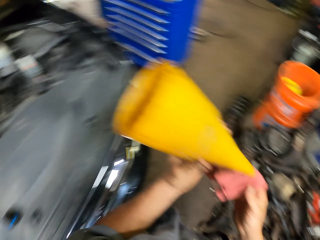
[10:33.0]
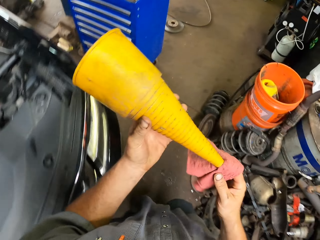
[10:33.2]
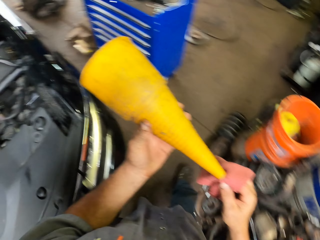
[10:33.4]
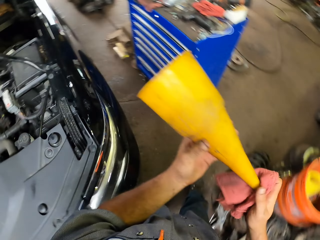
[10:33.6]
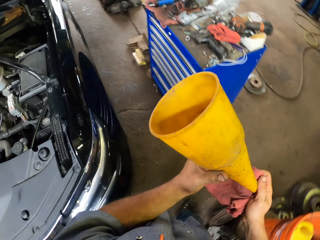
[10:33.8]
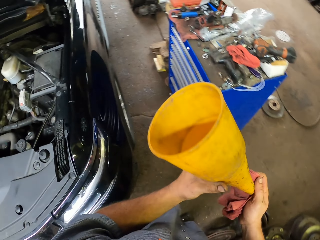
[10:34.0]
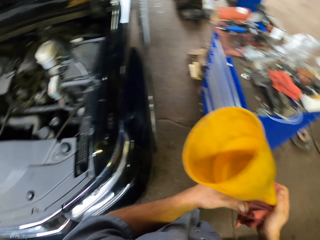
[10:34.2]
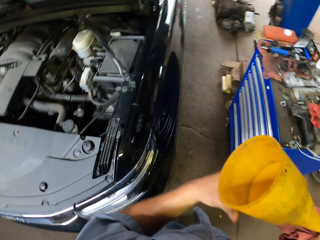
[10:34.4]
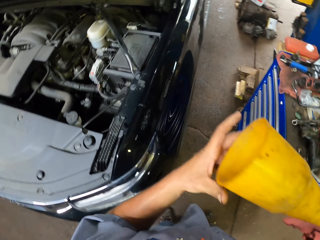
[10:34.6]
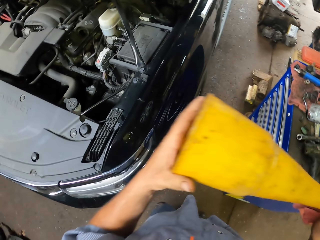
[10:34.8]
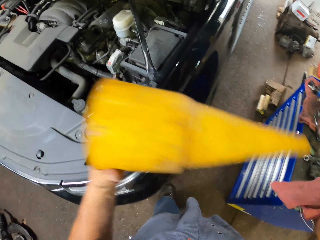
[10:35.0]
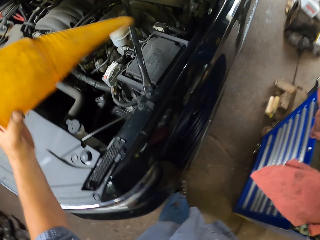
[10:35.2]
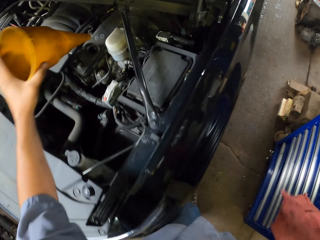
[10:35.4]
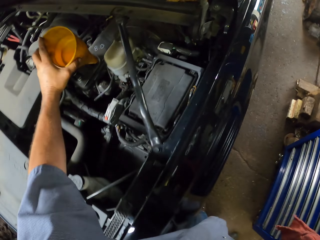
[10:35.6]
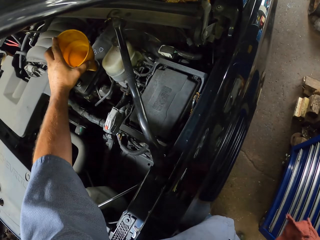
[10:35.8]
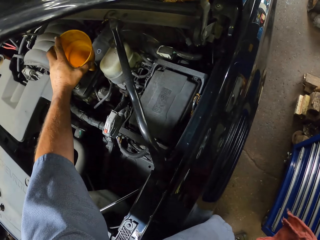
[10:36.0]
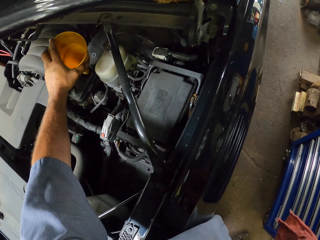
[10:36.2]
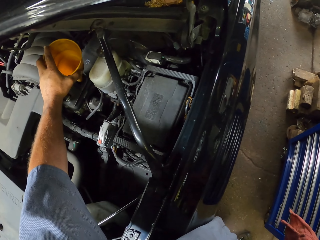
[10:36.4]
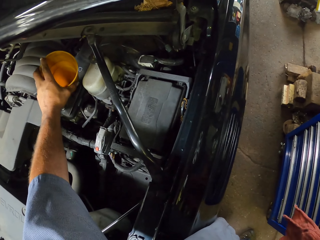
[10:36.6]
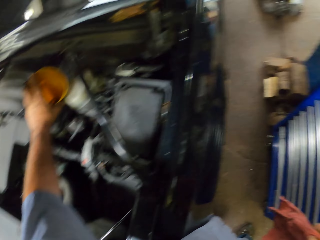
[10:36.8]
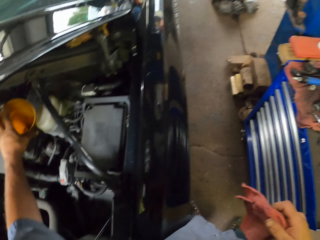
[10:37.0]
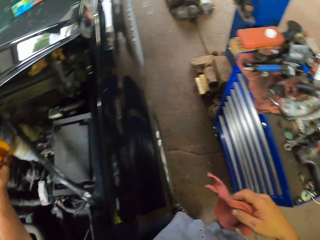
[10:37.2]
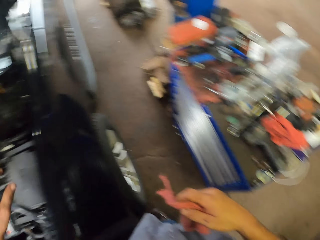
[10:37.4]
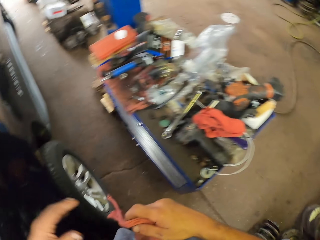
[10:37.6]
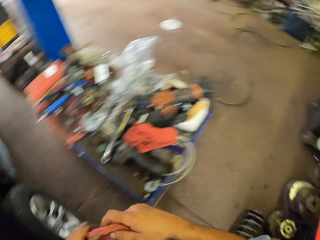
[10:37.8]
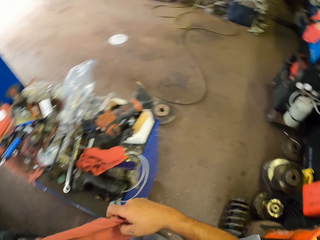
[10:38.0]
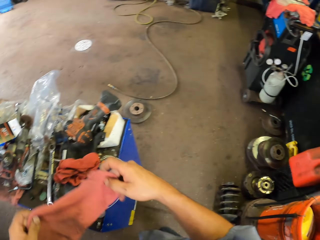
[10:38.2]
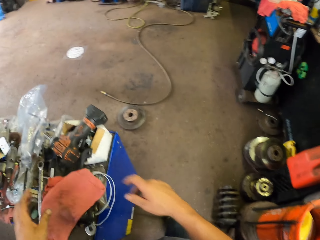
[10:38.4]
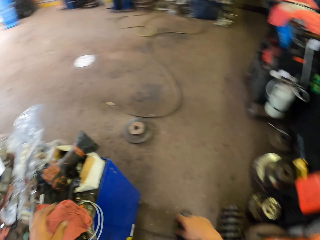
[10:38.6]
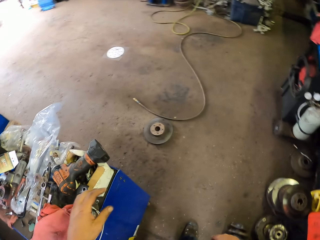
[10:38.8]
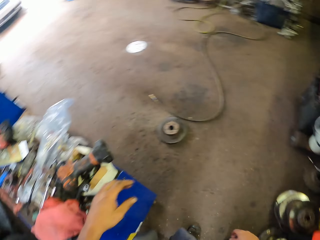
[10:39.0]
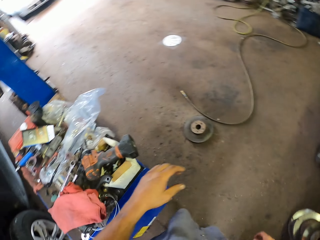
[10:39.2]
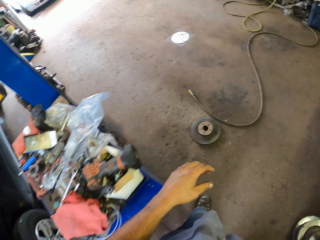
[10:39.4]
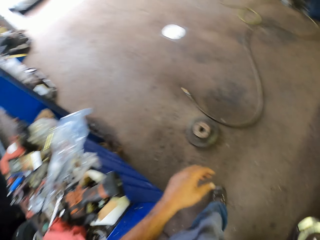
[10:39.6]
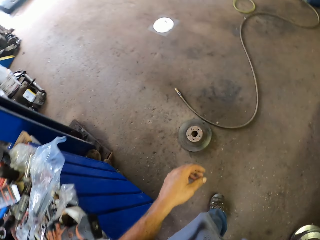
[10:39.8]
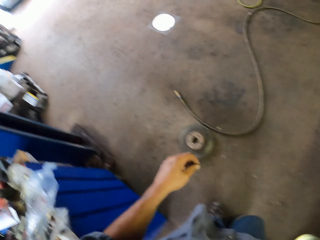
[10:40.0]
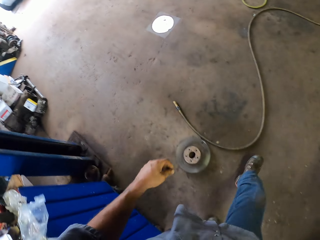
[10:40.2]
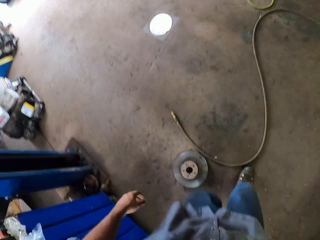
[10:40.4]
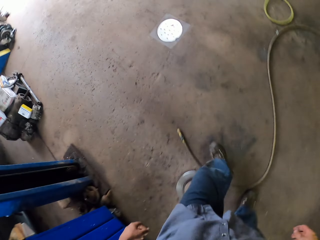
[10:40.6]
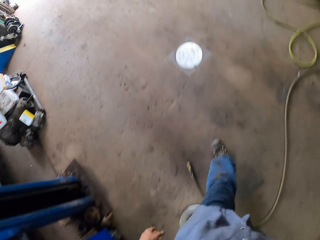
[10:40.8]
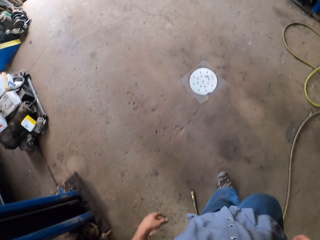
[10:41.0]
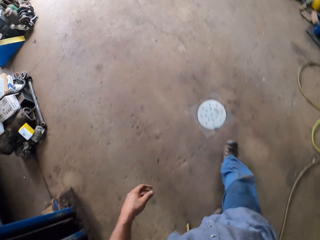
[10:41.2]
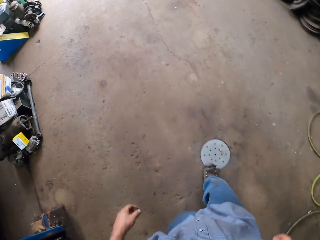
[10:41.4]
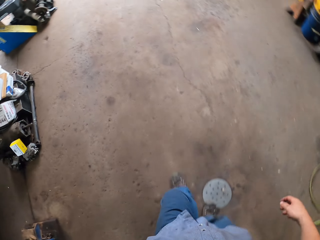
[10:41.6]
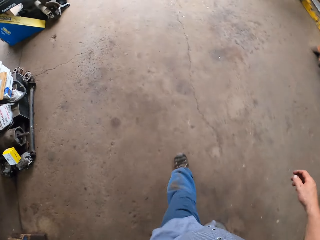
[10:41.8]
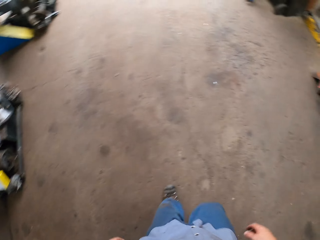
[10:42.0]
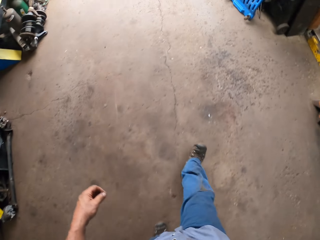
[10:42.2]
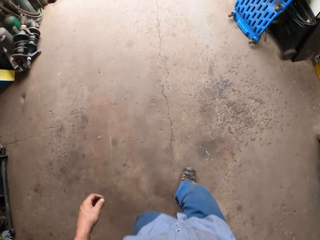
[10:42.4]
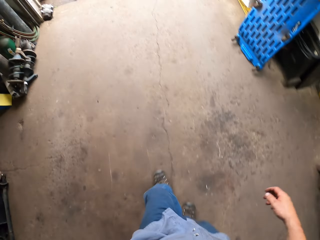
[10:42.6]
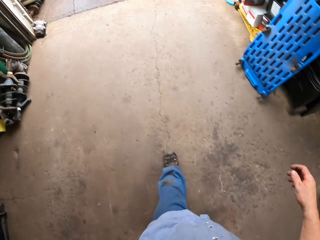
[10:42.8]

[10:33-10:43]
The camera wearer puts the funnel in the oil tank. They put the towel down. They walk in the garage.

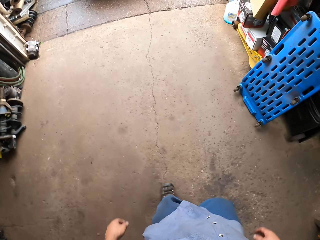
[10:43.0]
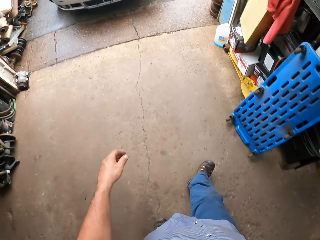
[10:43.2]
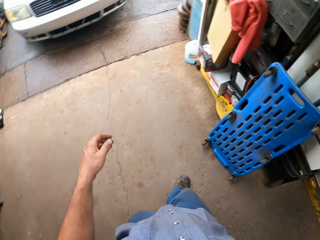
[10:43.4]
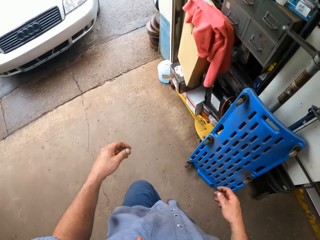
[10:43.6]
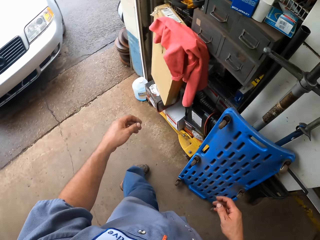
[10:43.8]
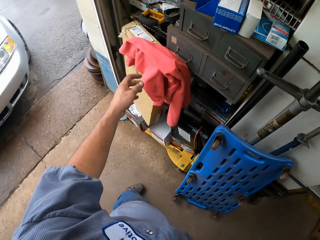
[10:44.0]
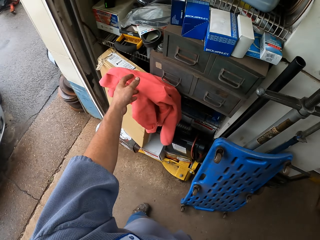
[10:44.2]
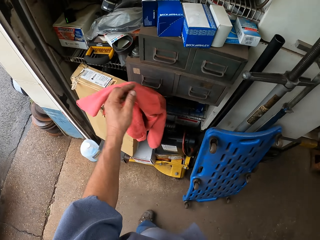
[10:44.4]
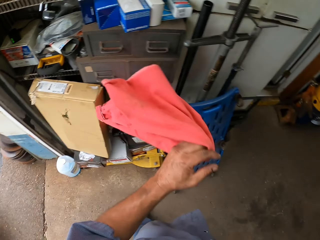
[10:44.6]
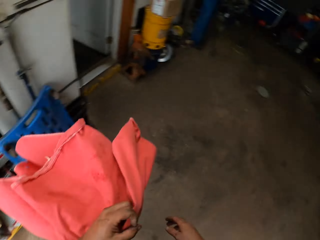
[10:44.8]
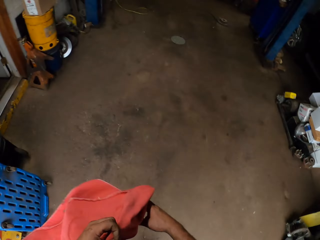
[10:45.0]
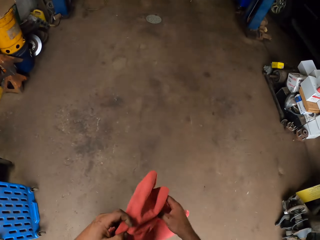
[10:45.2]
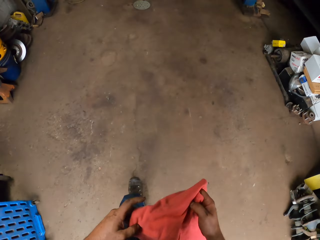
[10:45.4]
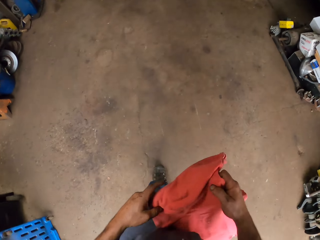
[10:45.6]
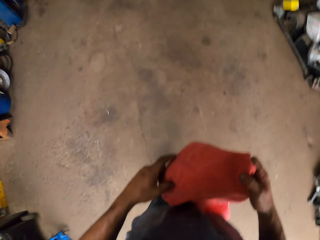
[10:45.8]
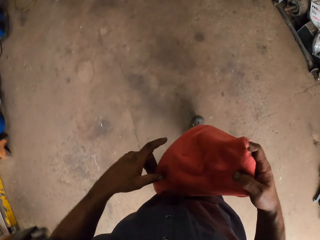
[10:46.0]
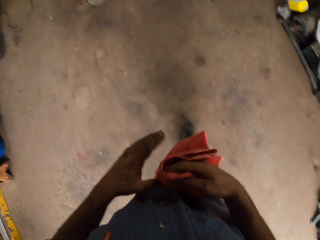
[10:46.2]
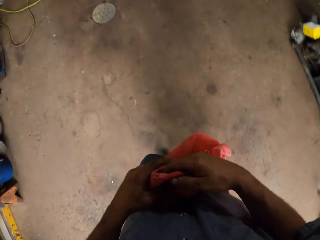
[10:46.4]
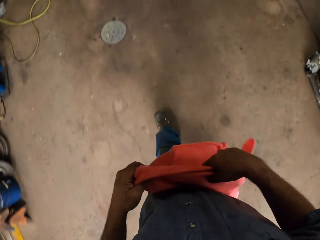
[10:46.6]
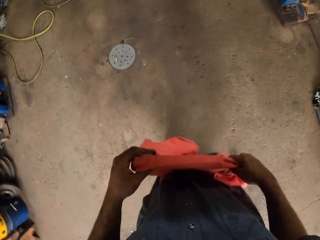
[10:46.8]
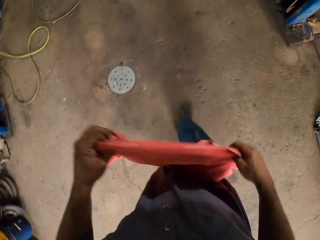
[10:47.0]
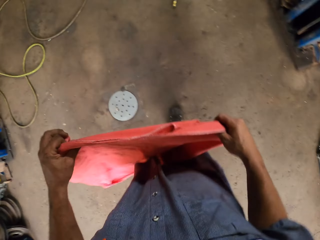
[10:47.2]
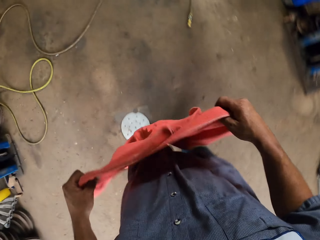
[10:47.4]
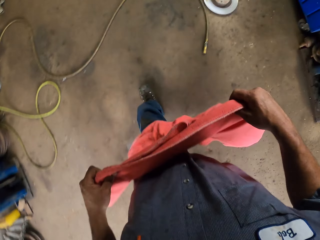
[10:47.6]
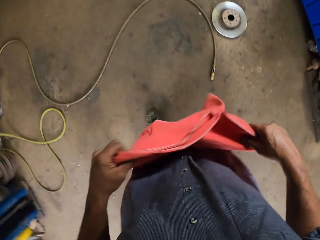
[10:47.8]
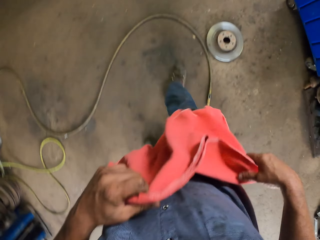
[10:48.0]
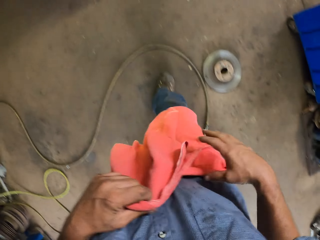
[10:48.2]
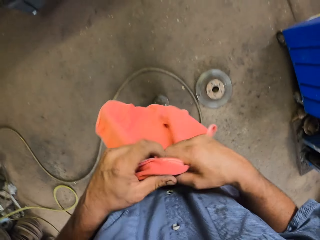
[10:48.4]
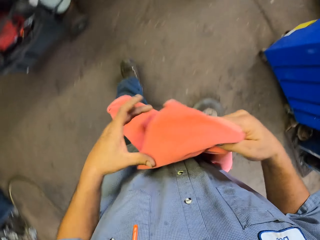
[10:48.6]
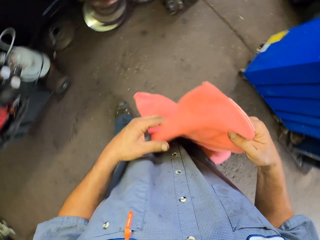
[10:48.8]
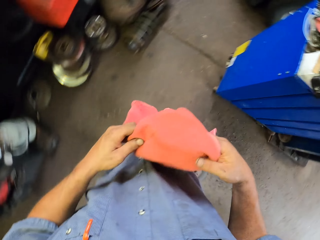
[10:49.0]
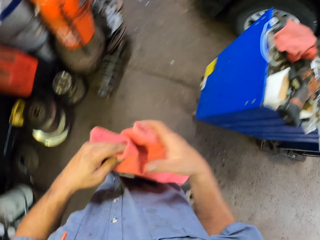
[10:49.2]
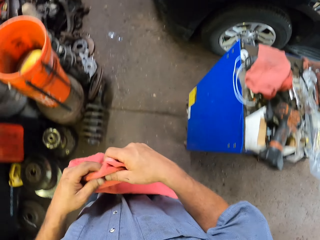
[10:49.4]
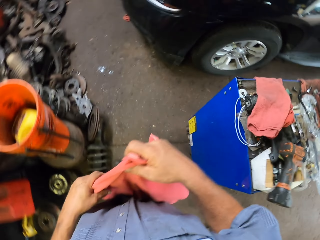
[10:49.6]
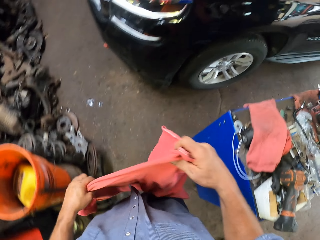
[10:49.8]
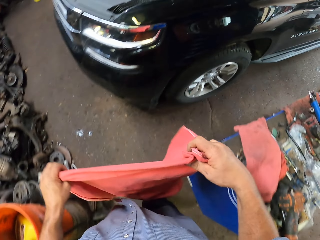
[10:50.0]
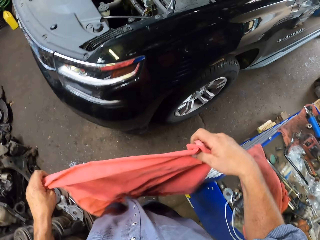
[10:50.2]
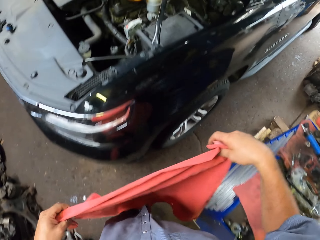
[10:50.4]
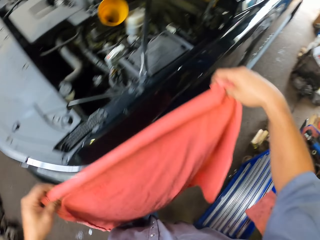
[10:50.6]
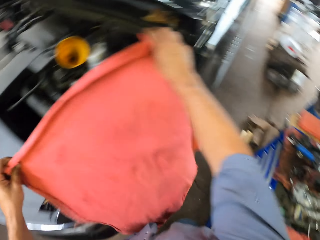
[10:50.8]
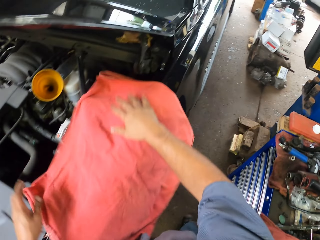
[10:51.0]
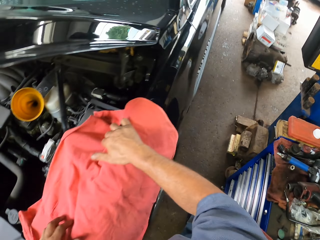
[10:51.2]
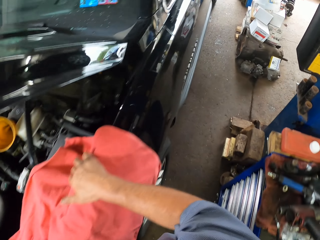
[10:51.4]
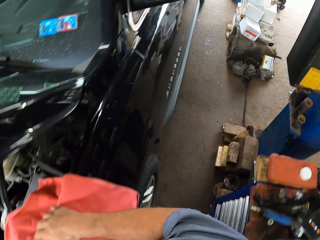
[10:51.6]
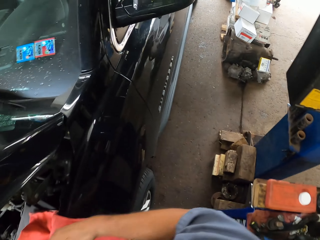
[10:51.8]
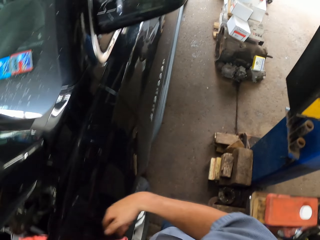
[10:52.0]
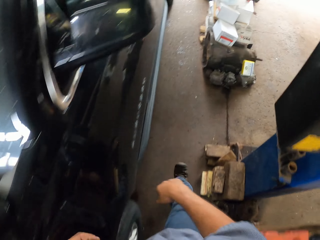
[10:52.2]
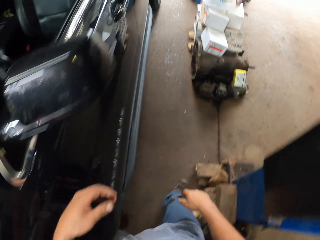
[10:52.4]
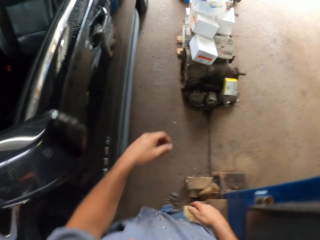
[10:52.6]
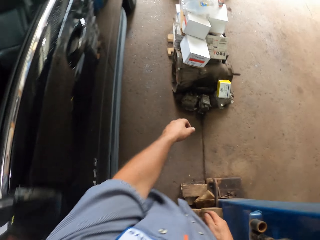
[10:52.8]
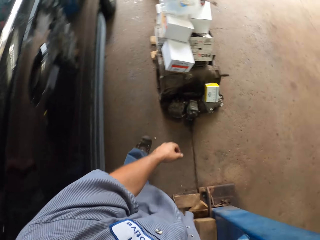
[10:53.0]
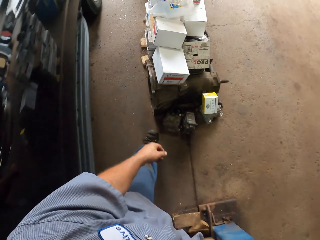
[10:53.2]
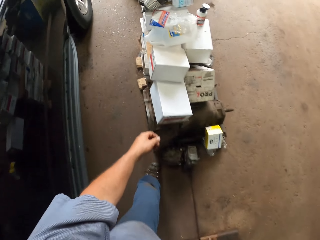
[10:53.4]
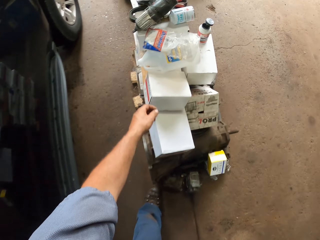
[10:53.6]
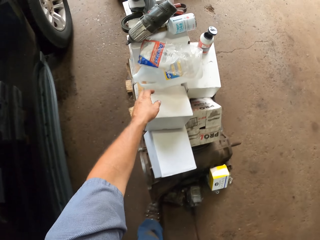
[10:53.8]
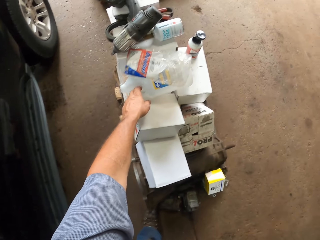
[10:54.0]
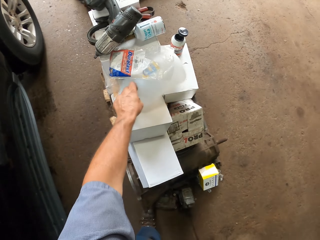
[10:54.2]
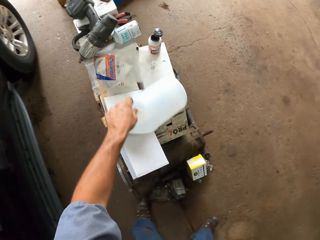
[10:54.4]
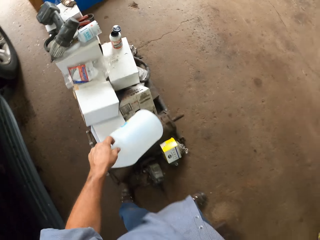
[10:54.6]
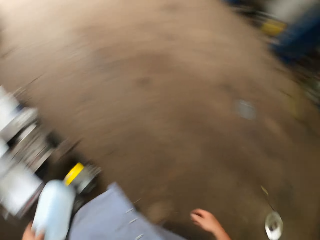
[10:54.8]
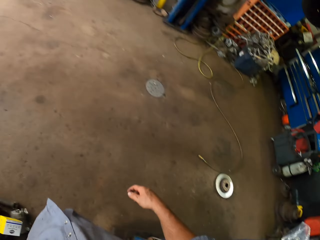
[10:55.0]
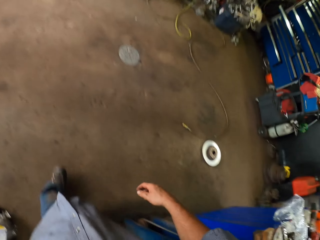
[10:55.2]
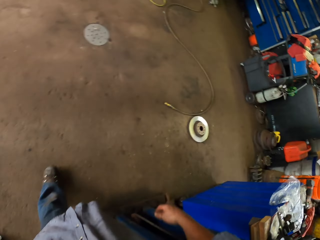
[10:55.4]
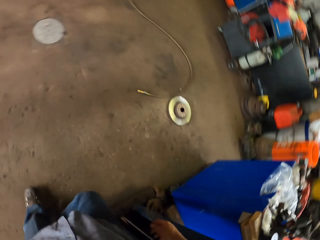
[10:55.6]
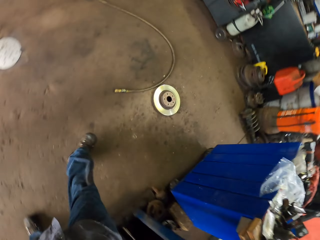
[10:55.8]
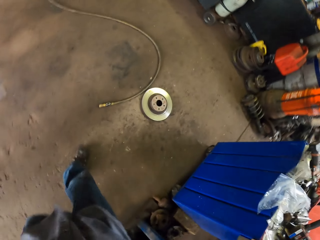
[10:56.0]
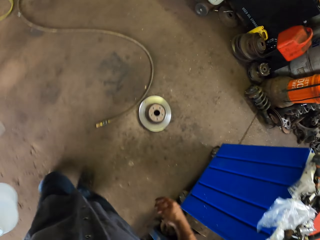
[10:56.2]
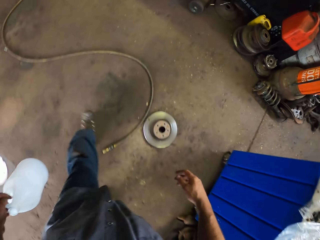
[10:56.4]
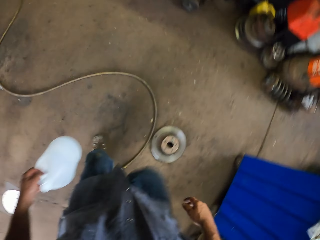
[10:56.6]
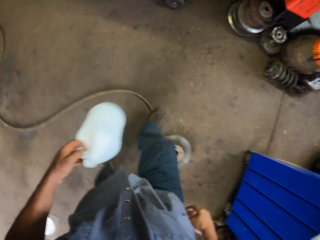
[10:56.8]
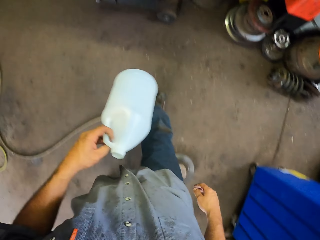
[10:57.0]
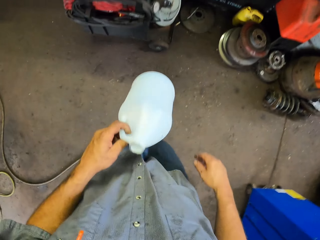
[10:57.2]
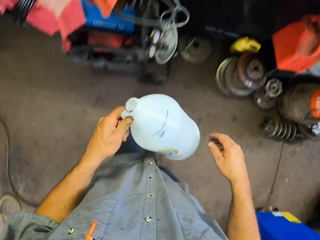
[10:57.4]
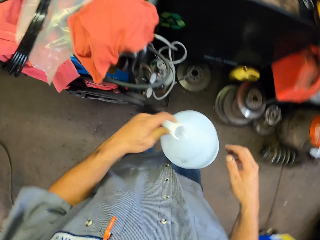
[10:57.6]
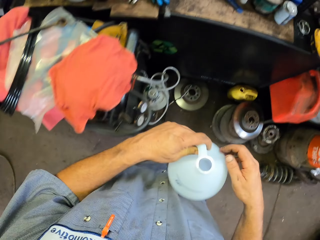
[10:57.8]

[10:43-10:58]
The camera wearer picks up another towel in the left hand. They walk in the garage. They lay the towel on the car bonnet. They walk. They pick up a bottle. They walk in the garage.
